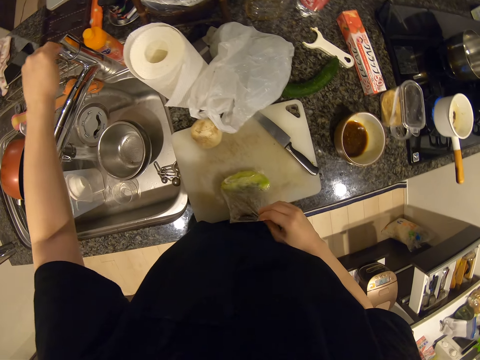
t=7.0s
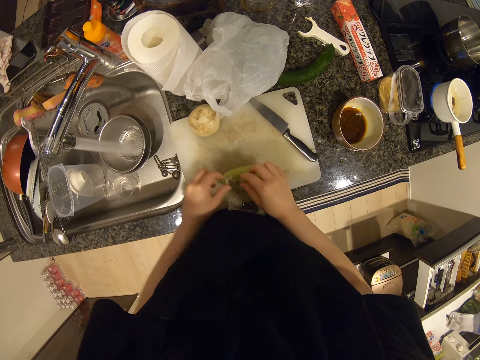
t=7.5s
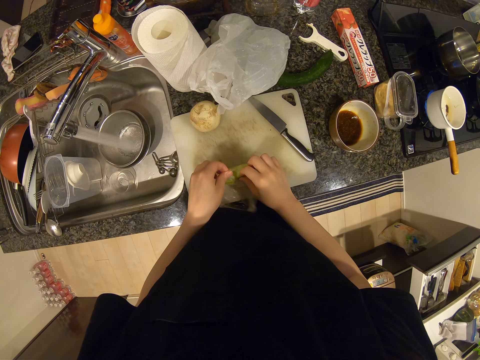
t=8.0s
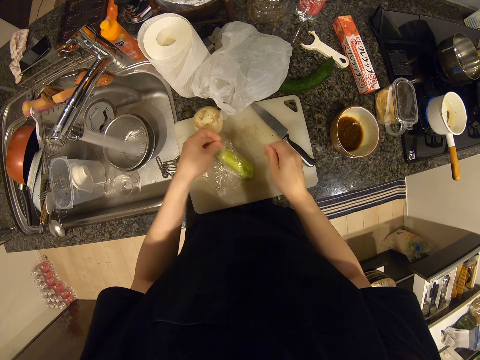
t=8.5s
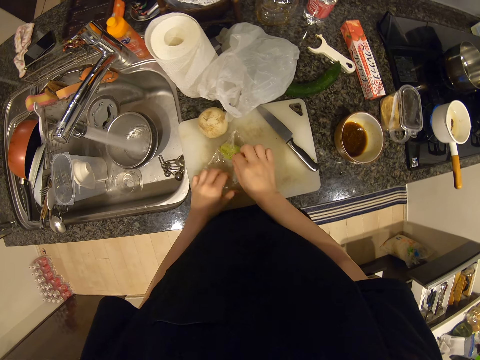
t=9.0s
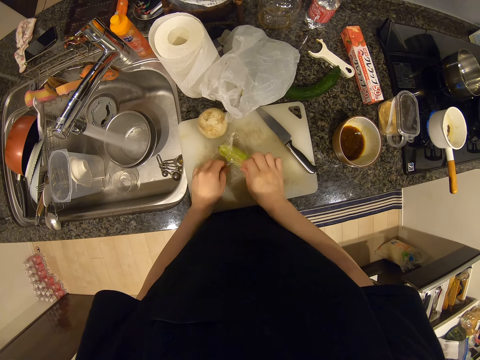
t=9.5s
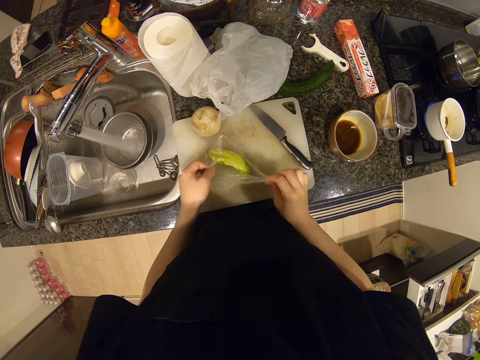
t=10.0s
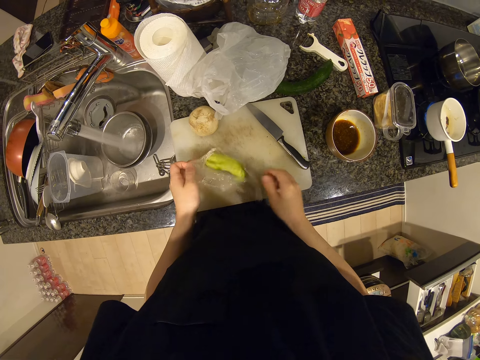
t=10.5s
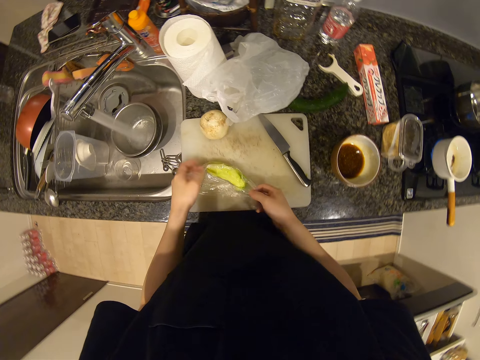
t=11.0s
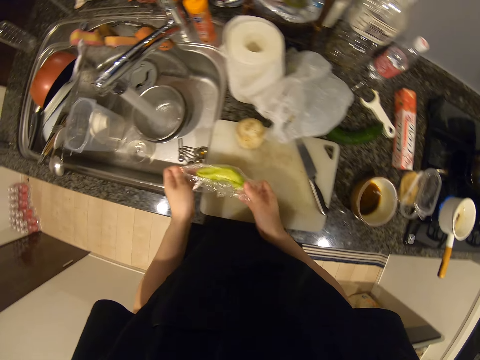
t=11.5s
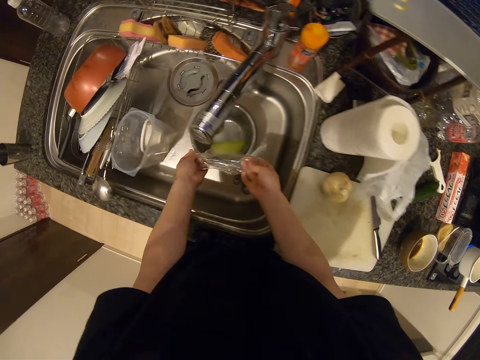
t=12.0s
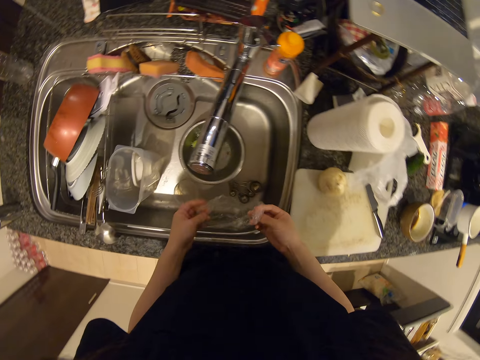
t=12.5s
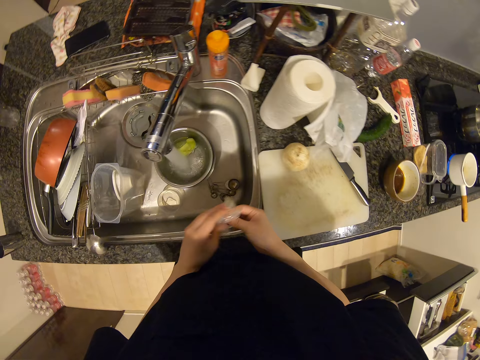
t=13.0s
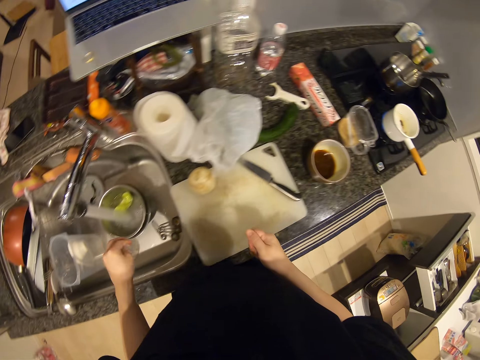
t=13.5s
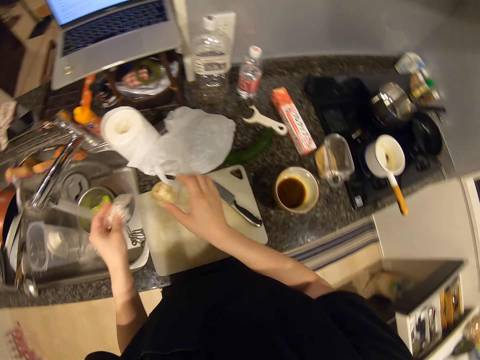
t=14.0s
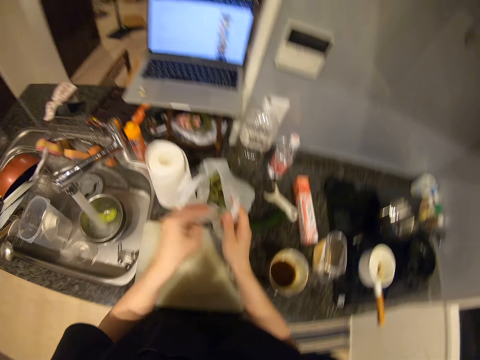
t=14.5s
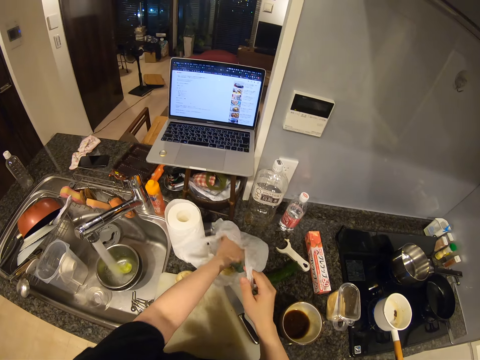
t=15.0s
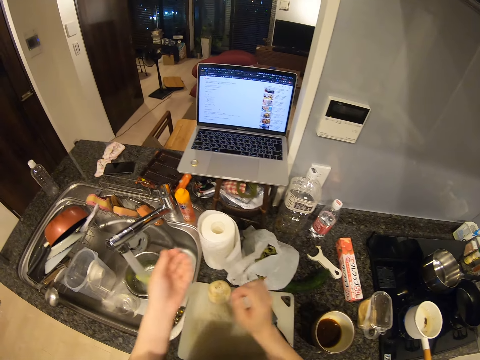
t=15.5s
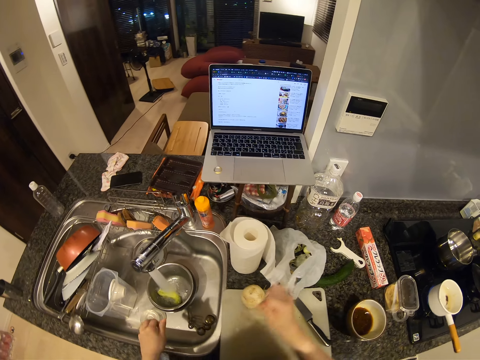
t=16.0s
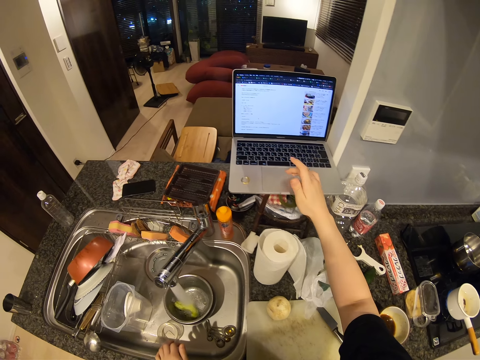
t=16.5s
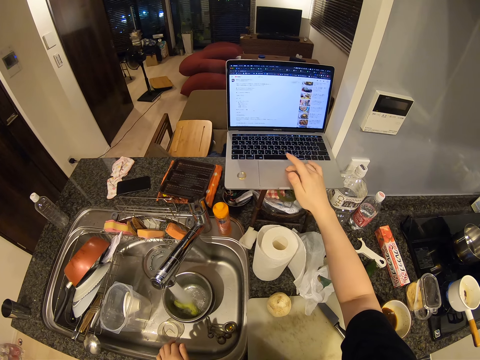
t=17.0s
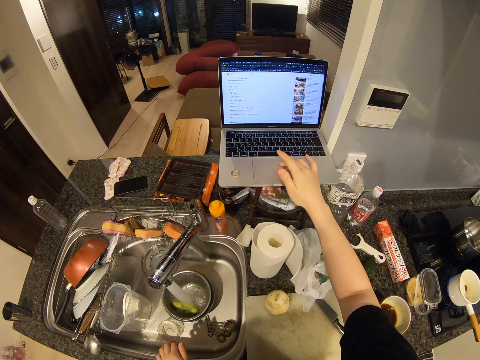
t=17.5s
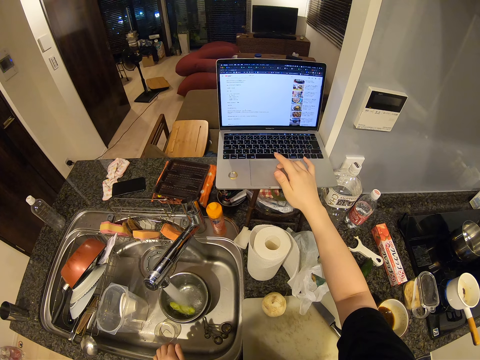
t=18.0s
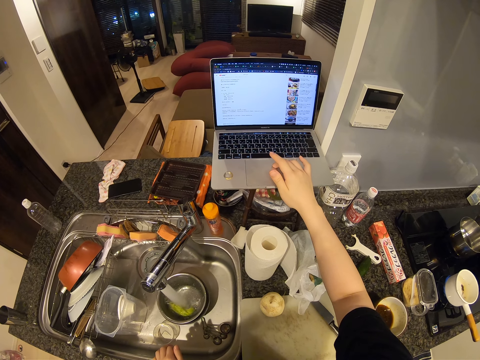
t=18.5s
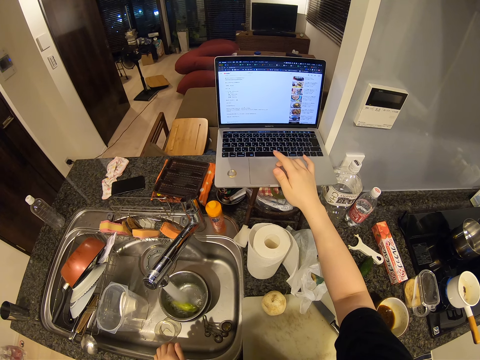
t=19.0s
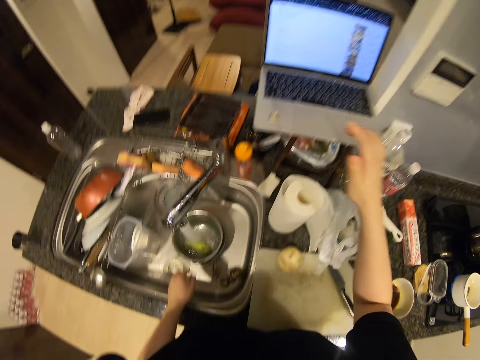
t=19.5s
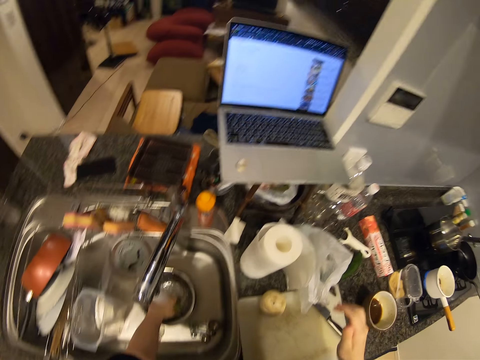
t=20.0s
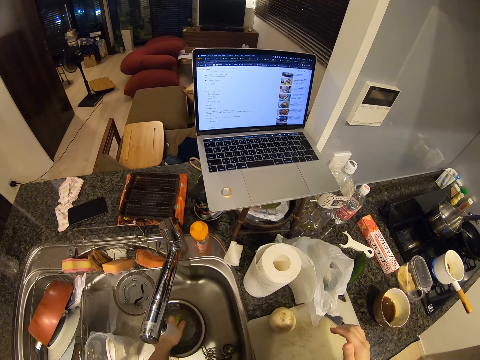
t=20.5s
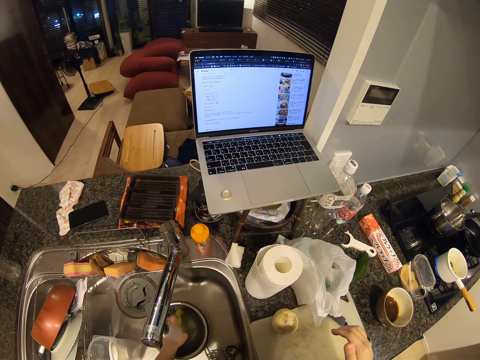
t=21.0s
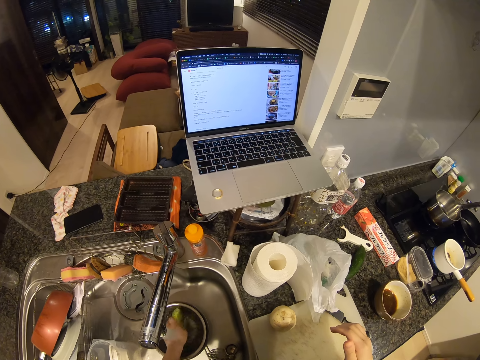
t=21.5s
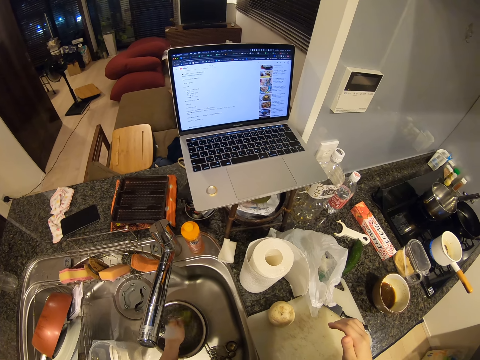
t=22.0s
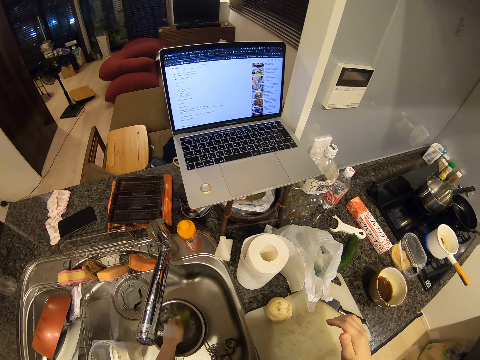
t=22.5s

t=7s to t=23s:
The camera wearer opens a water faucet. They remove the clear foil on the bottle gourd. They pick something on the clear foil. They drop the bottle gourd in a sieve bowl in the sink. They fold the clear foil. They open the plastic bag. They throw the clear foil in the plastic bag. They press a laptop and scroll on the laptop touch pad. They rinse the bottle gourd in the sieve bowl with water.

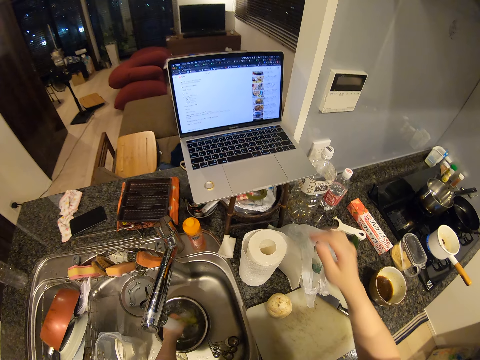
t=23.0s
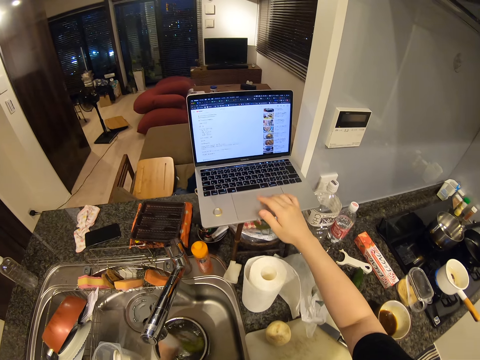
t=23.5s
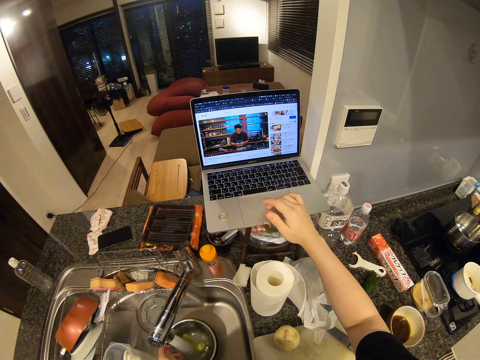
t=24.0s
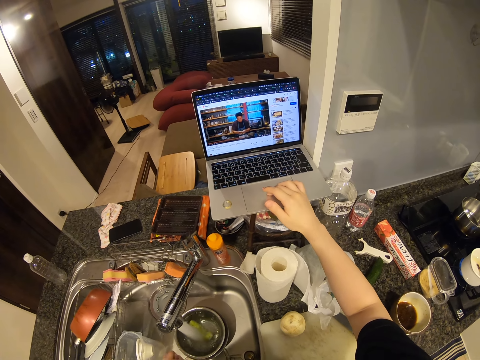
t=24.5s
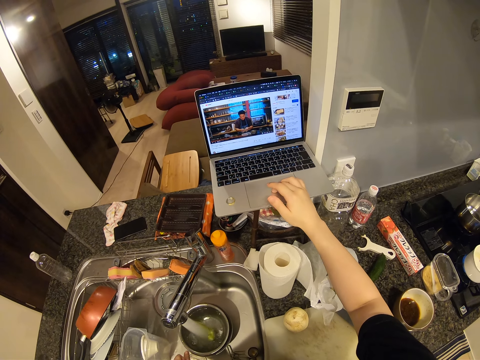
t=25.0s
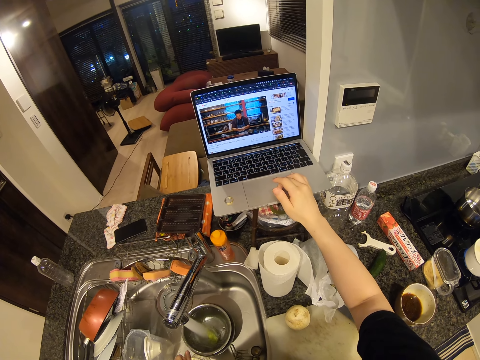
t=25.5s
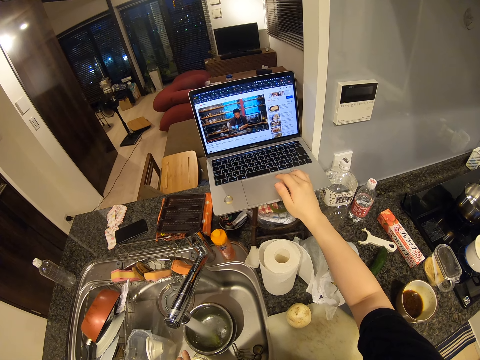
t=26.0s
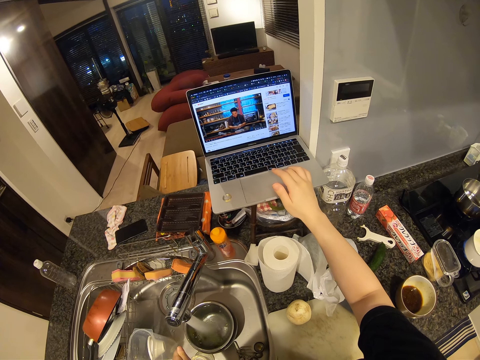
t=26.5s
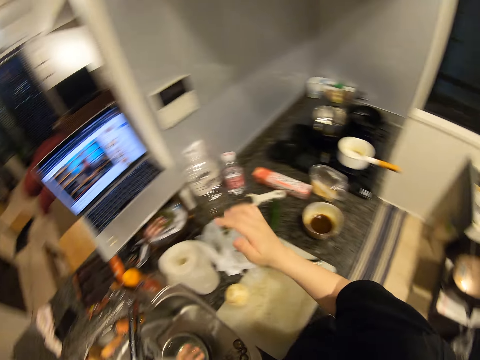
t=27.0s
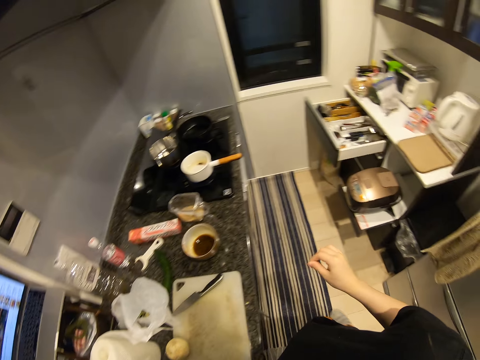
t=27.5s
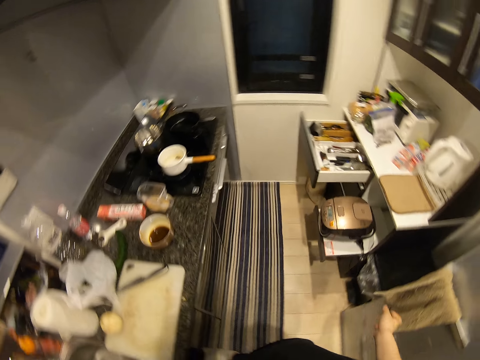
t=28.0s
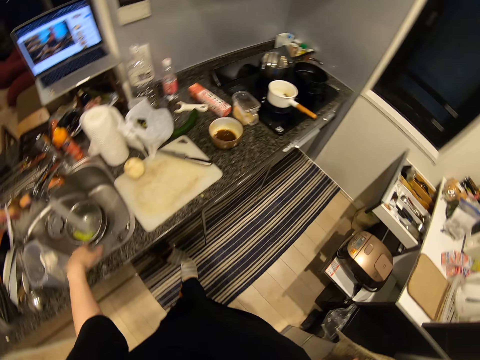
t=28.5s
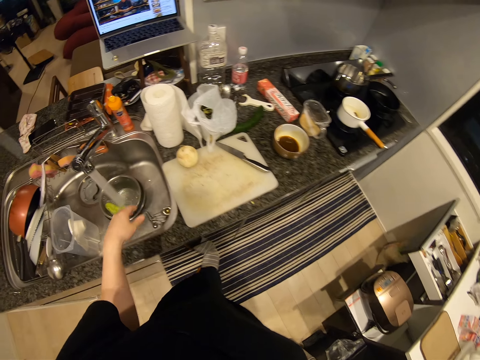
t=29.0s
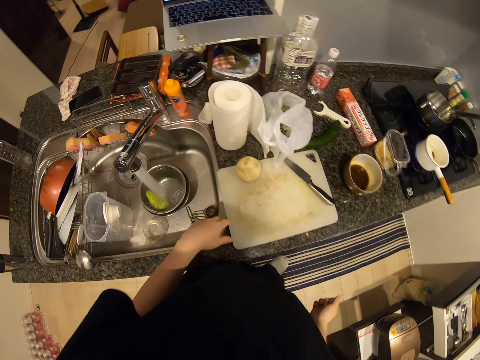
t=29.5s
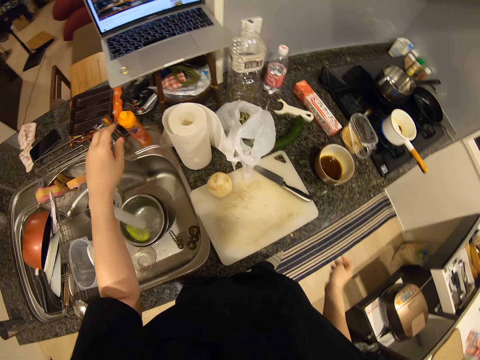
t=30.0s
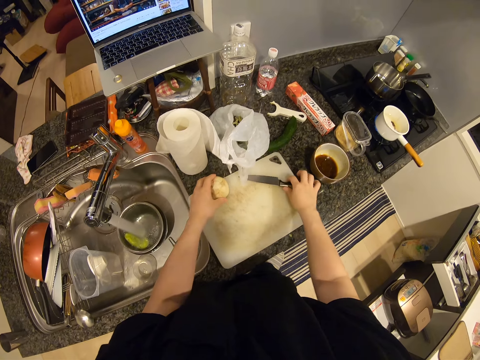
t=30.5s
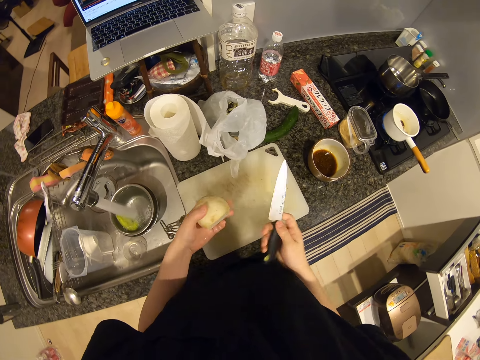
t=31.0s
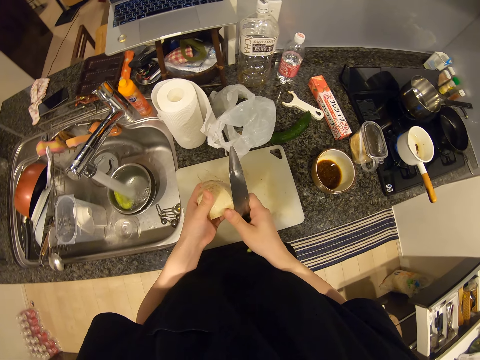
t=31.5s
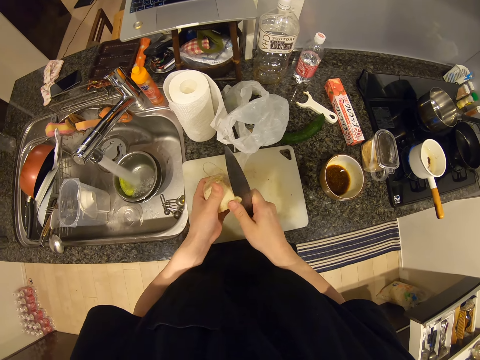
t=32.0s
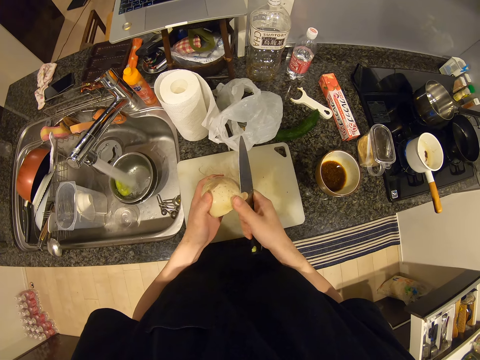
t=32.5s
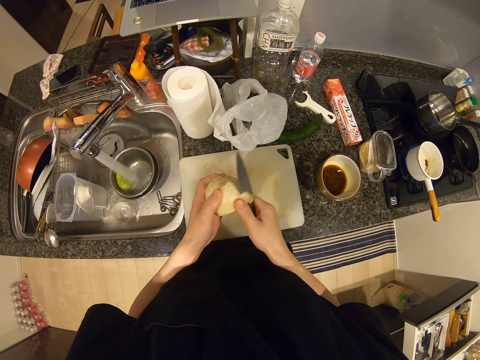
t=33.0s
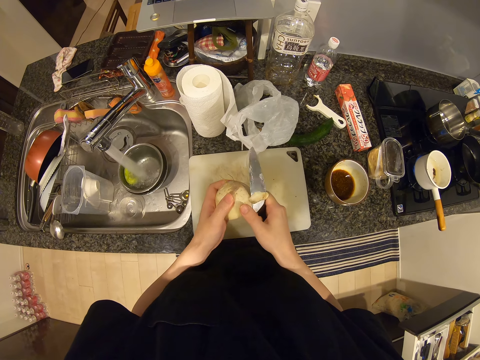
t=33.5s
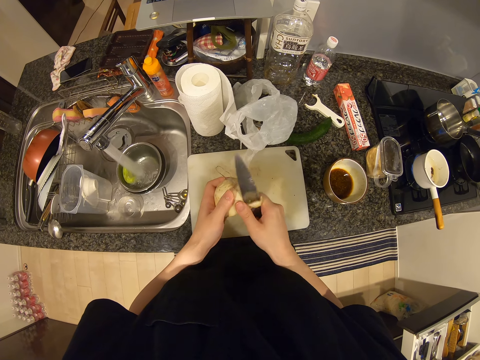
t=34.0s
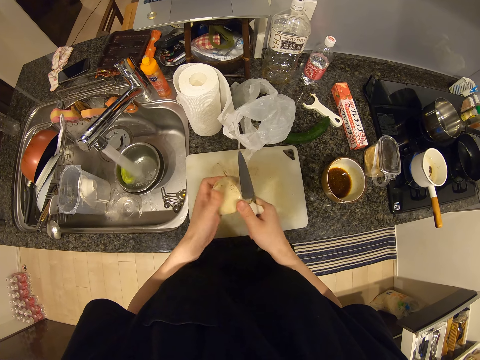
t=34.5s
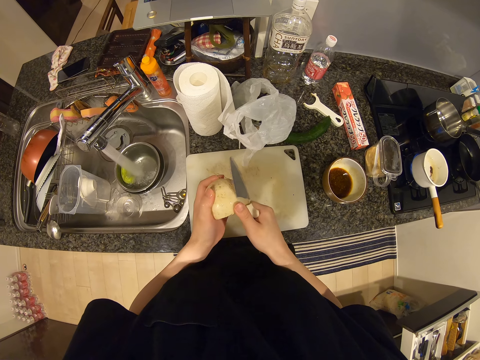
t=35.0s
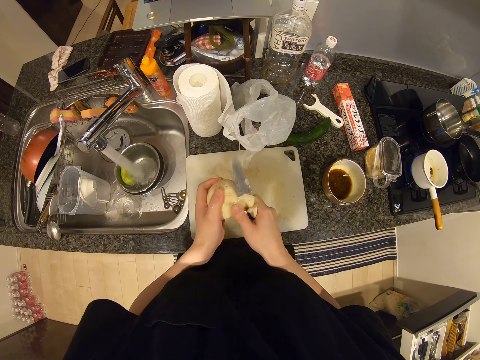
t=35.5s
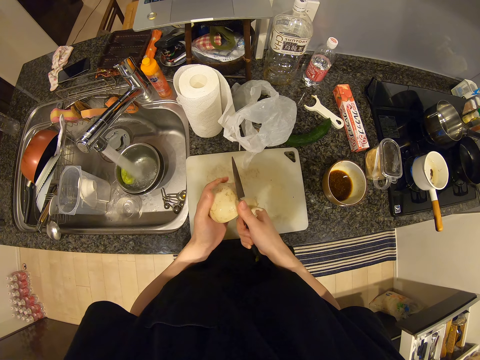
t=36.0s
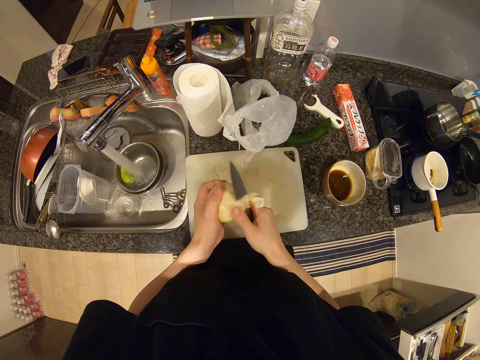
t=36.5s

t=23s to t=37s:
The camera wearer presses the laptop and scrolls on the laptop touch pad. She picks up a knife on the chopping board with her right hand. She picks up the potato or white radish on the chopping board with her left hand. She peels the potato with the knife.
